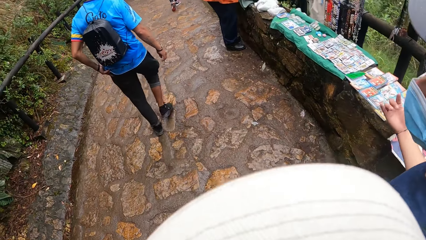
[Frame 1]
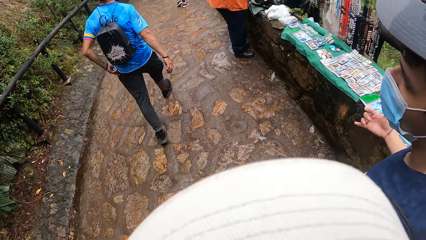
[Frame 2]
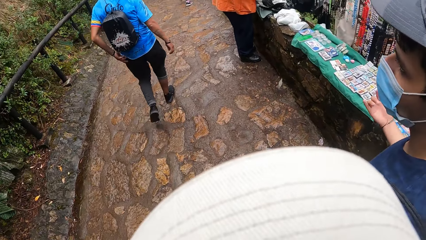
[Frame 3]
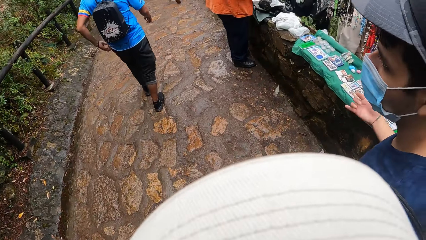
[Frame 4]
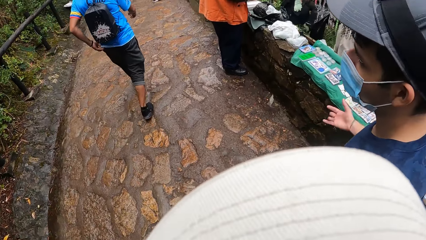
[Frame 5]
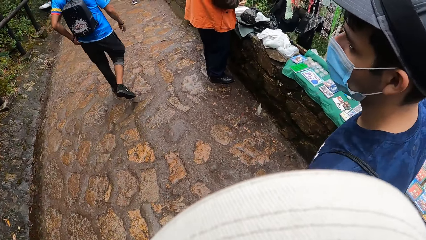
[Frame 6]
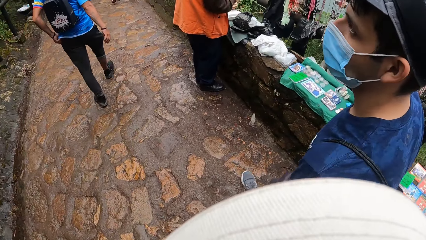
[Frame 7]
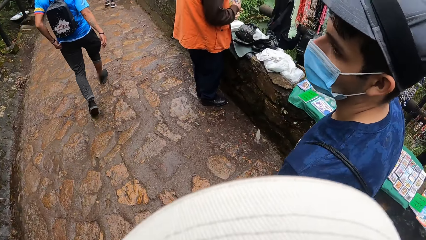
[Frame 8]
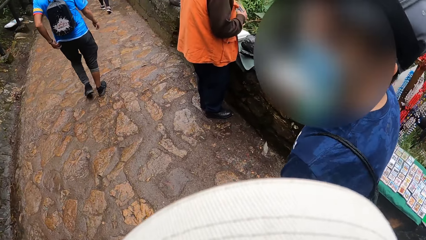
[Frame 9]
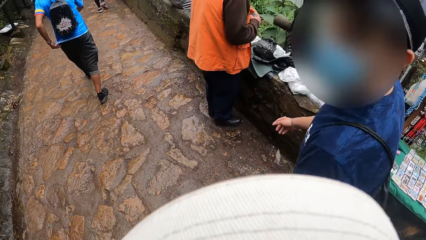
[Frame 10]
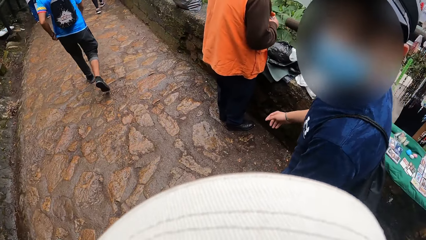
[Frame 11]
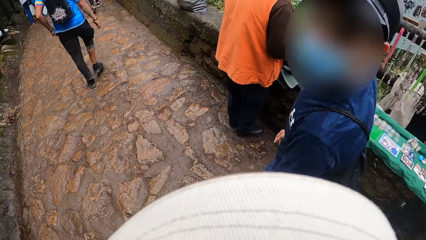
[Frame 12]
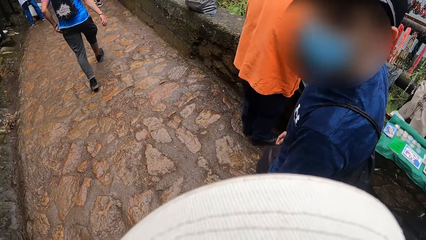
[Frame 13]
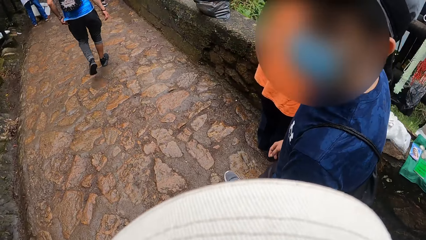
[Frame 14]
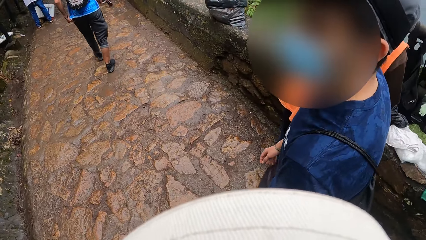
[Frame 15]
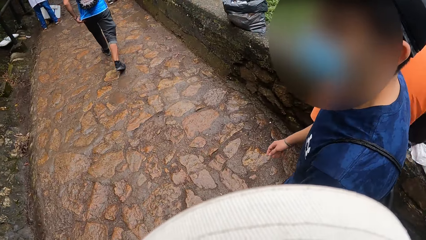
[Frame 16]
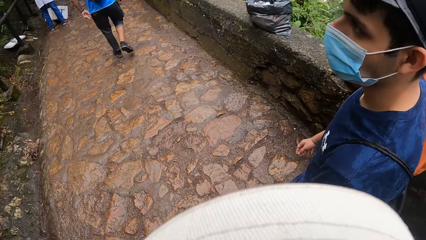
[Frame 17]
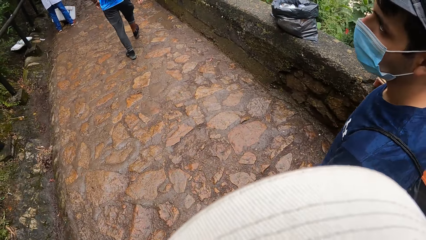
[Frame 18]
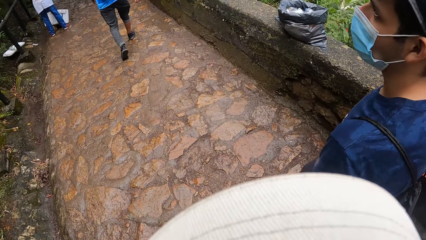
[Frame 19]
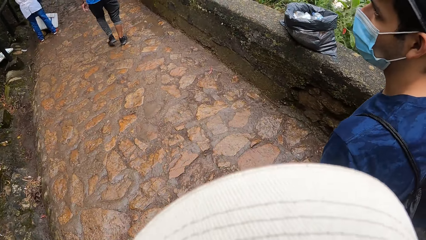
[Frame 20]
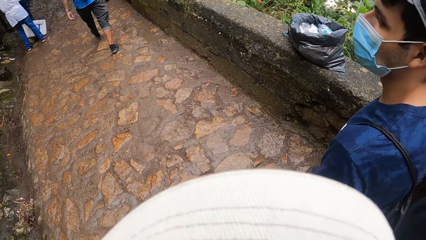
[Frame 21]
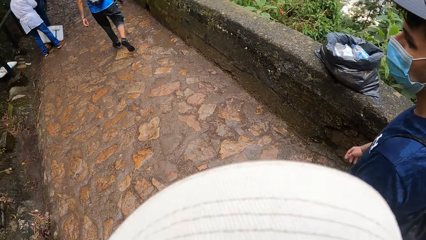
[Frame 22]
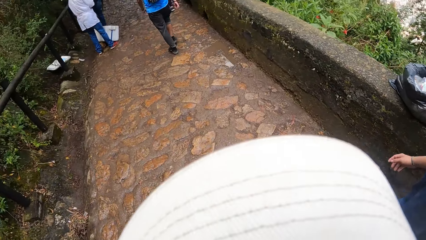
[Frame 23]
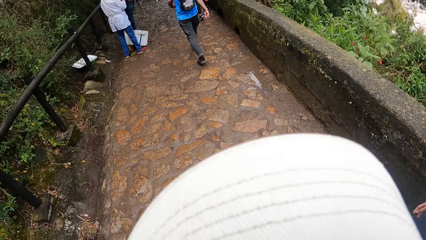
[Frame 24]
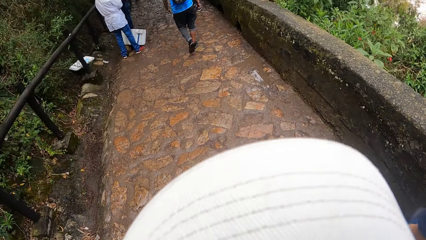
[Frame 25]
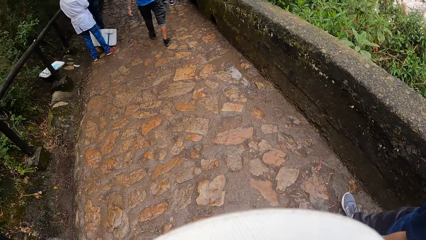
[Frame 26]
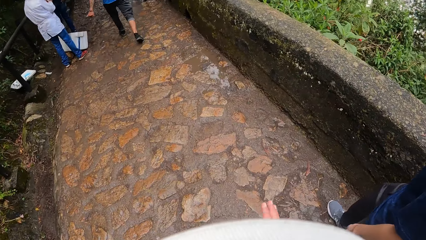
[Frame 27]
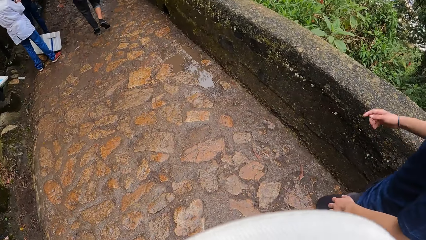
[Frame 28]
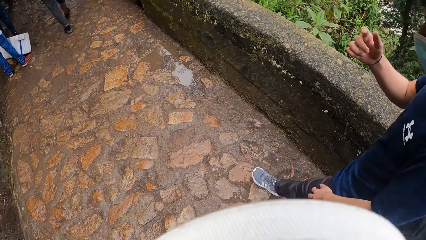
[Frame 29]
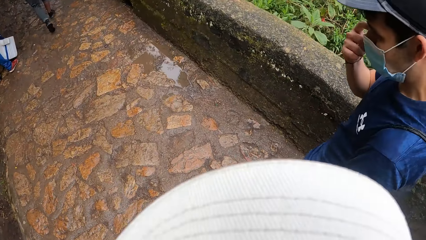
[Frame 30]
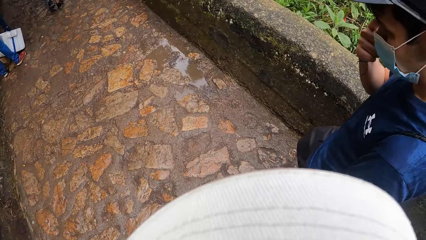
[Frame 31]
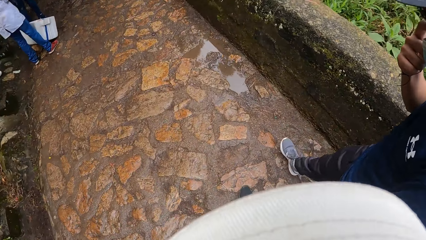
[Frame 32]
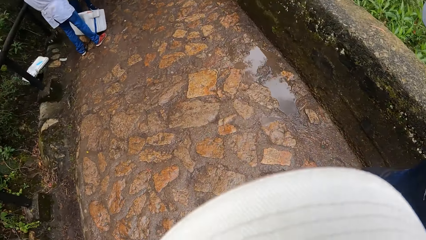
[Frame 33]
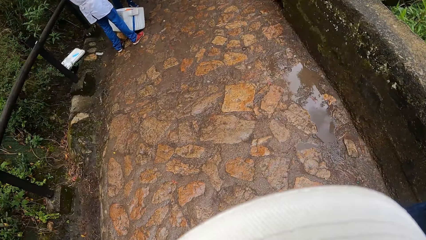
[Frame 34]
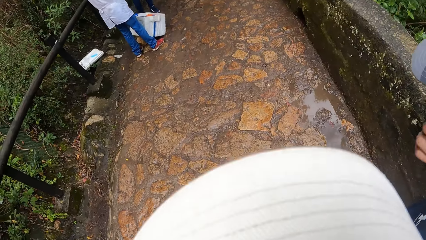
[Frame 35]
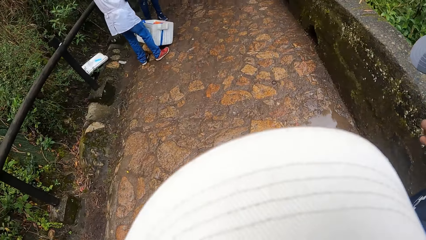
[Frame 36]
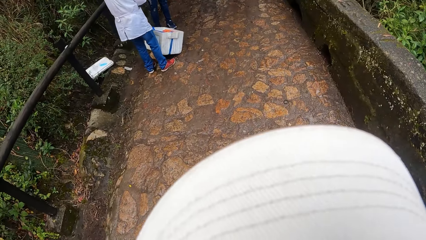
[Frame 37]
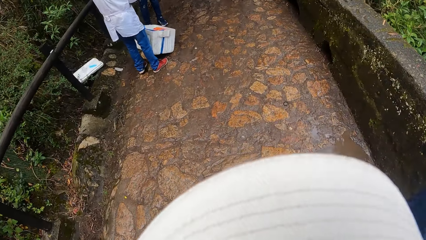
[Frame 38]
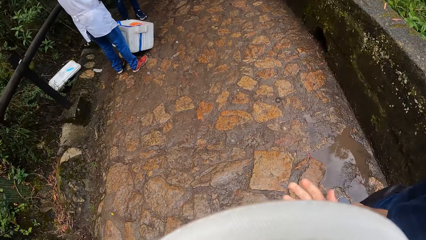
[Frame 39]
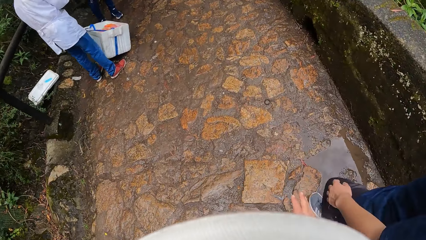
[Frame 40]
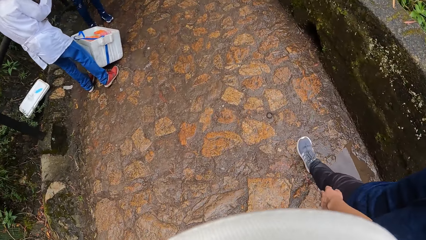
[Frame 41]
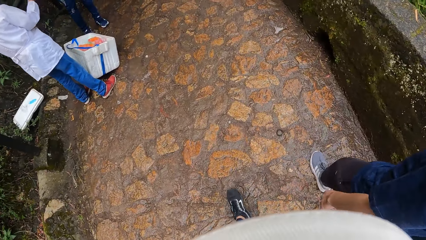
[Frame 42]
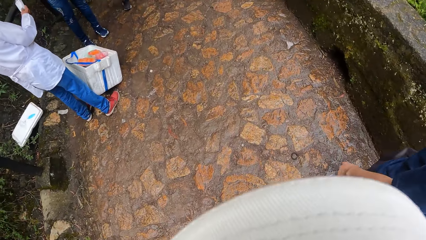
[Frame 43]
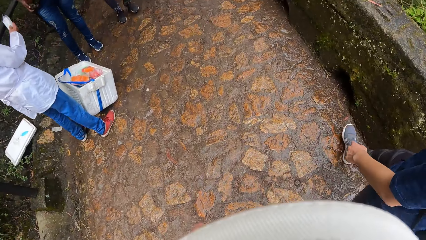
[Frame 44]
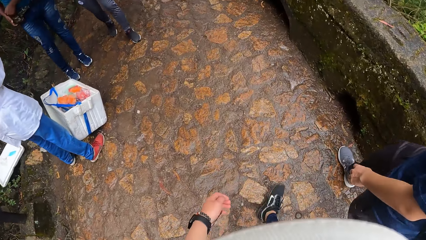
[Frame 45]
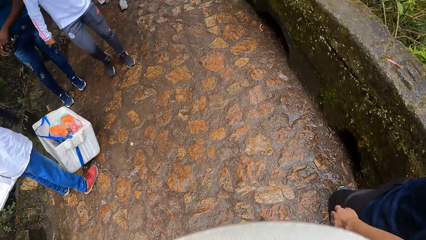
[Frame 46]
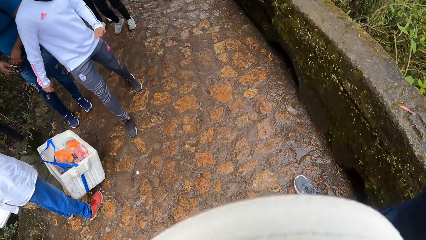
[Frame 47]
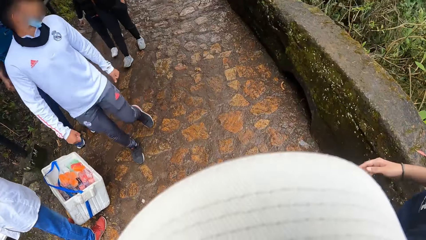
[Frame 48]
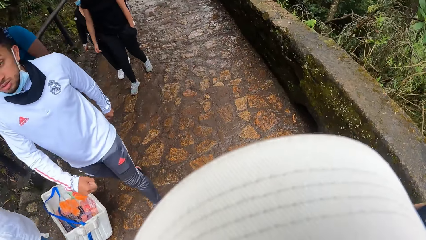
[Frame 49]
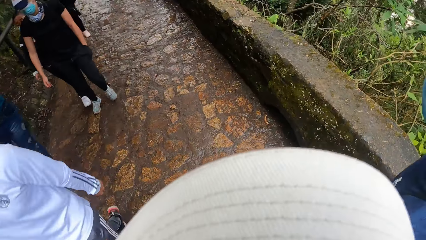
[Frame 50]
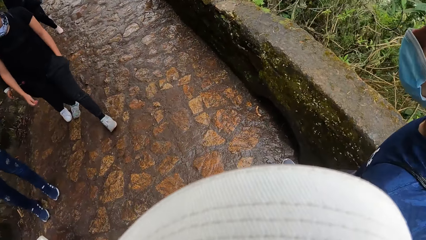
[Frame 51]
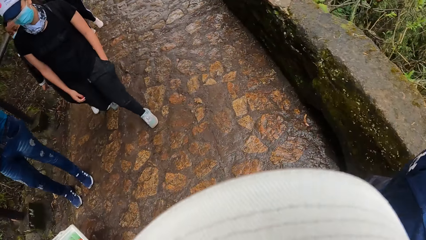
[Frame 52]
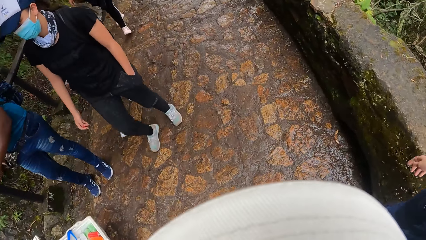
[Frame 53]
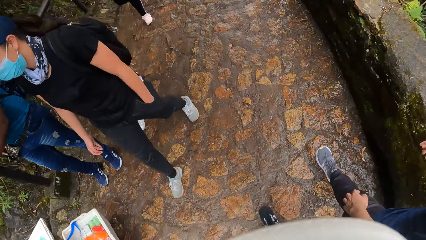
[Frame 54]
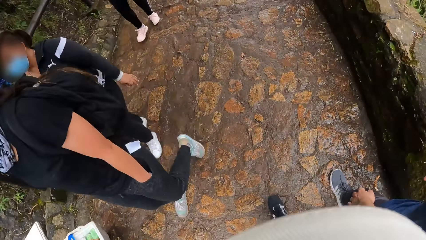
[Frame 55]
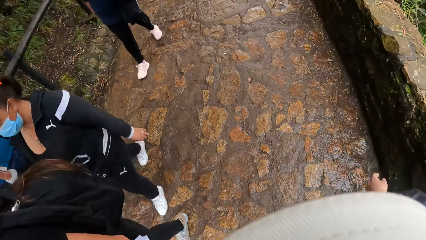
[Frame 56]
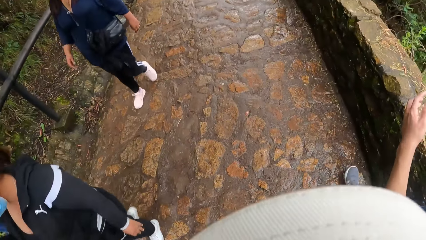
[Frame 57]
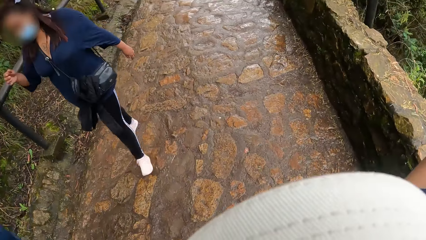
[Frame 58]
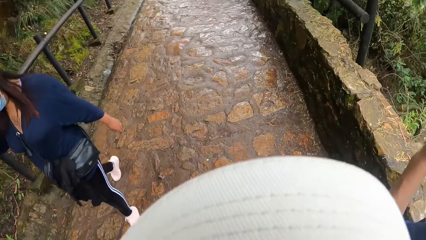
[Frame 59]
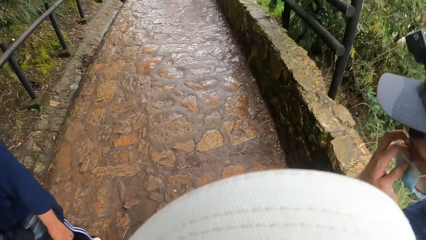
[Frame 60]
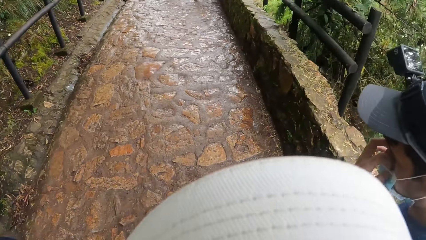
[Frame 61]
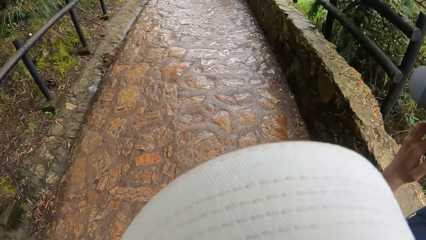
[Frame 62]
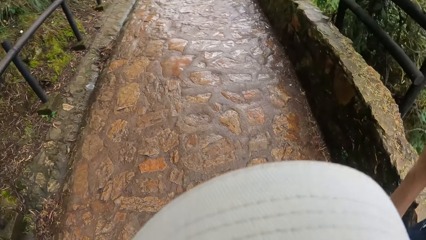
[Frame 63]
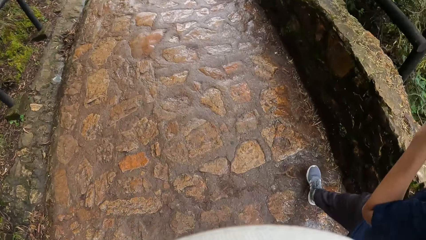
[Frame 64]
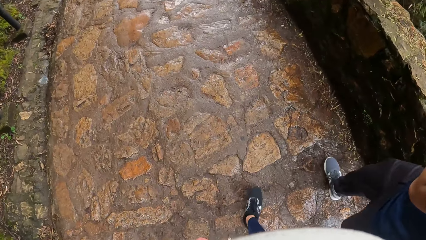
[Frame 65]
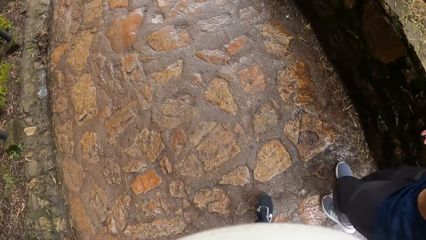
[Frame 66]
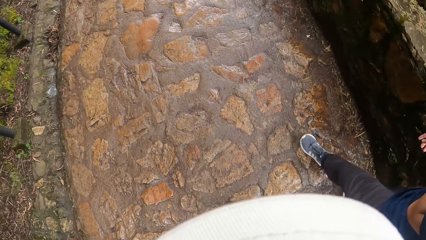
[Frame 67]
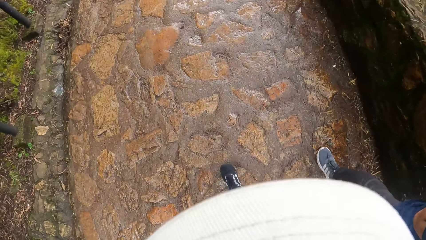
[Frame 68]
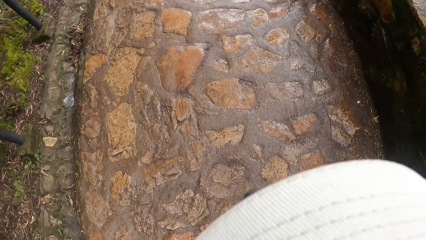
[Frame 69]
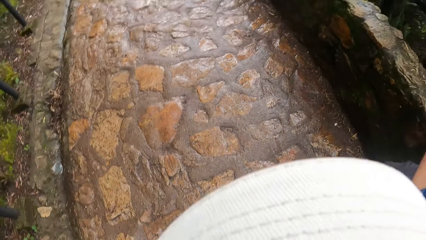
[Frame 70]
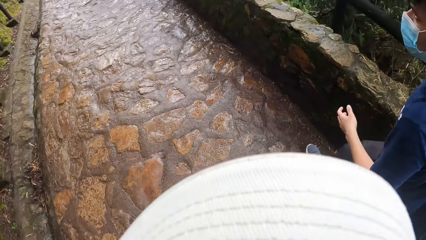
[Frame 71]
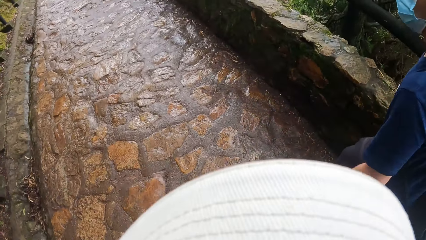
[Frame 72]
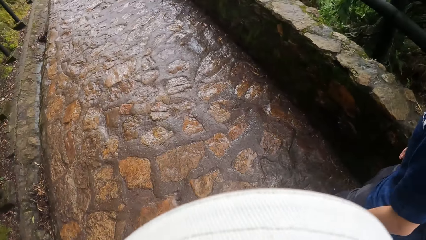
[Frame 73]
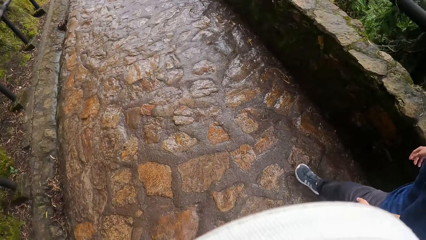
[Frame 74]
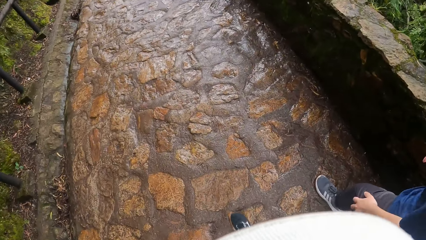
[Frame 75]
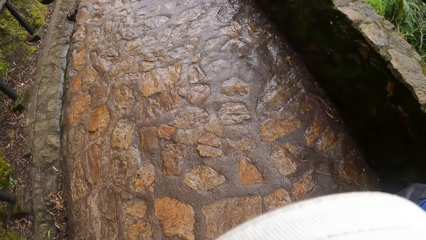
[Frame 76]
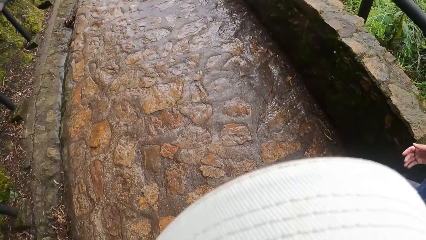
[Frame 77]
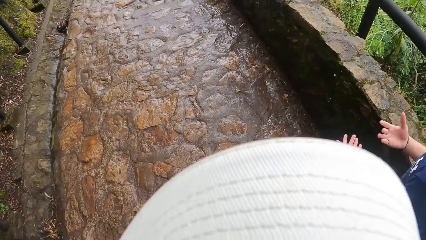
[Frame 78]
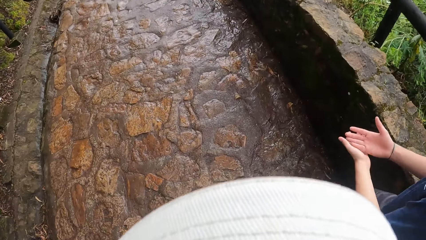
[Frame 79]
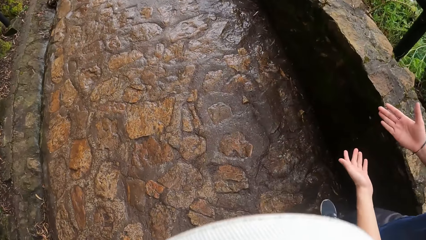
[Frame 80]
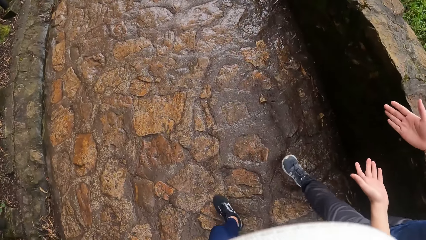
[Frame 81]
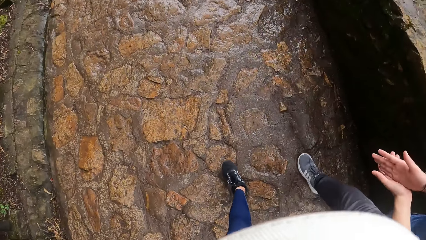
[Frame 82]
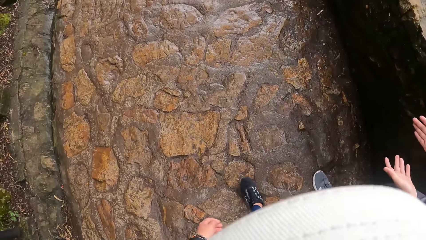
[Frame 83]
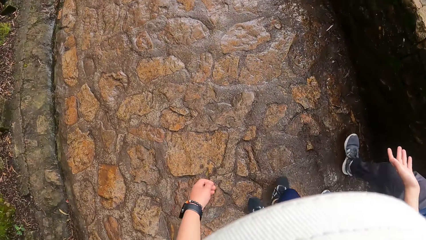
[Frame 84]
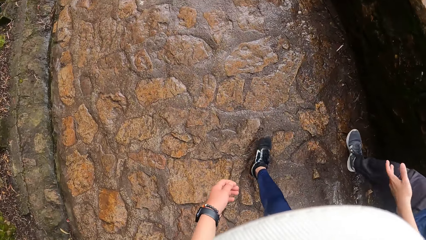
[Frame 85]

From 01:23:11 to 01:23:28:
The camera wearer interacts with a man. They walk along the walkway. The man touches a facemask on his face with his right hand, and touches the facemask on his face with his left hand.
